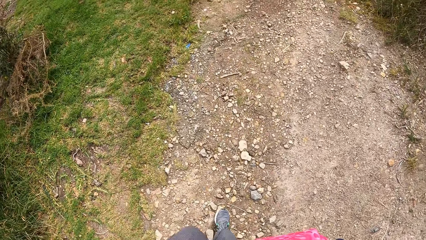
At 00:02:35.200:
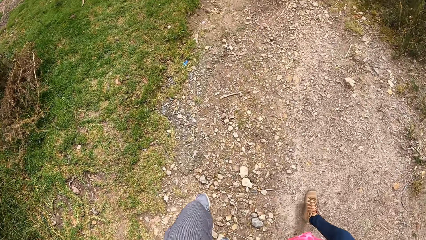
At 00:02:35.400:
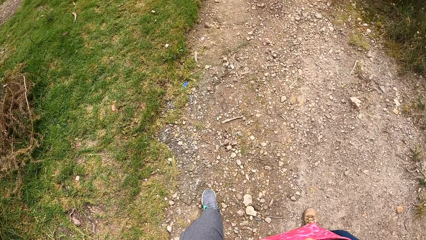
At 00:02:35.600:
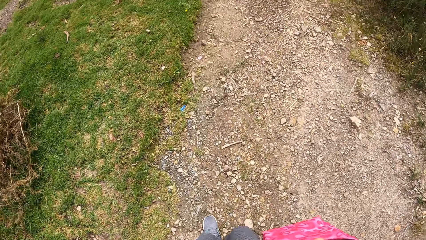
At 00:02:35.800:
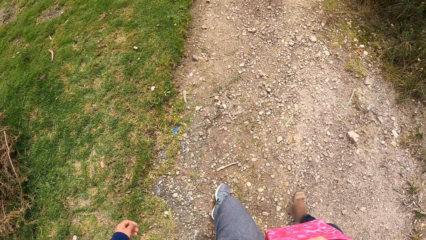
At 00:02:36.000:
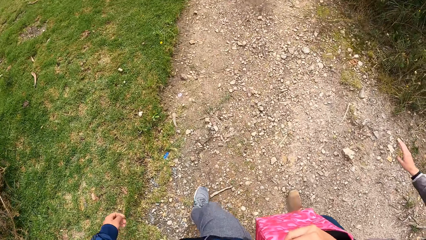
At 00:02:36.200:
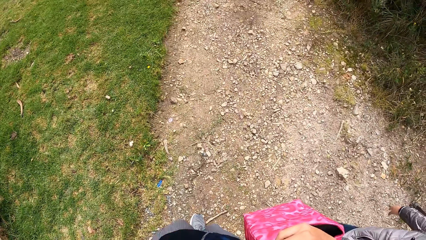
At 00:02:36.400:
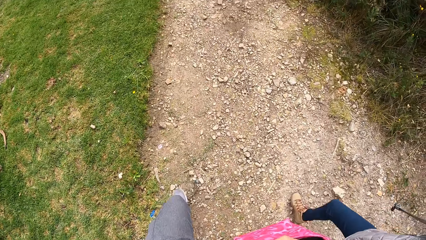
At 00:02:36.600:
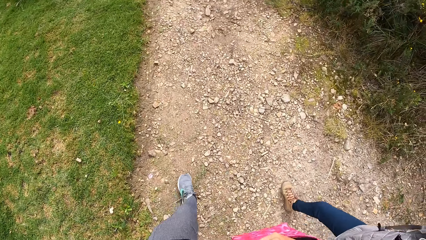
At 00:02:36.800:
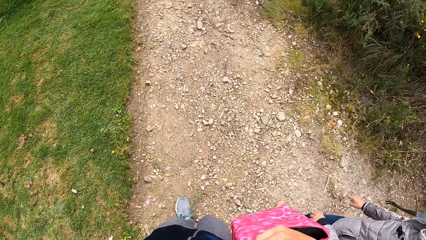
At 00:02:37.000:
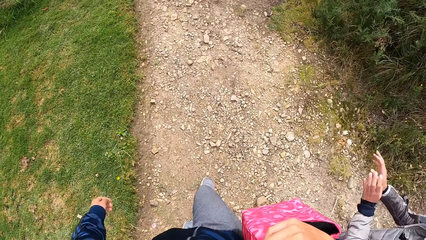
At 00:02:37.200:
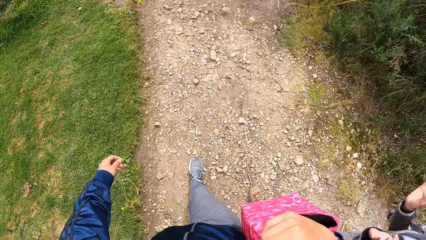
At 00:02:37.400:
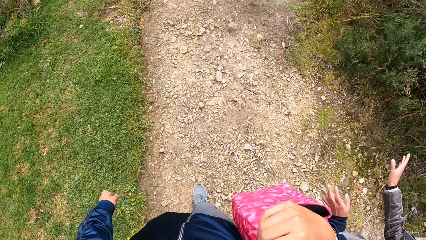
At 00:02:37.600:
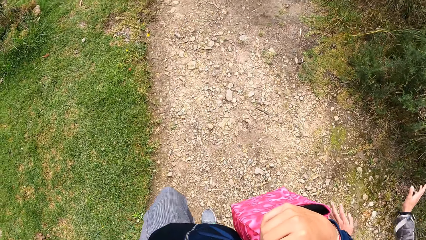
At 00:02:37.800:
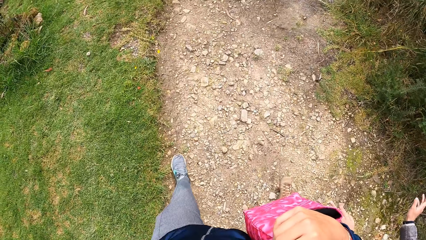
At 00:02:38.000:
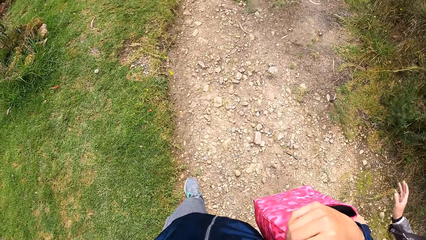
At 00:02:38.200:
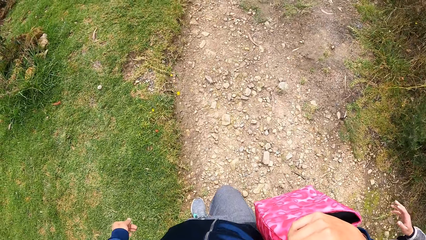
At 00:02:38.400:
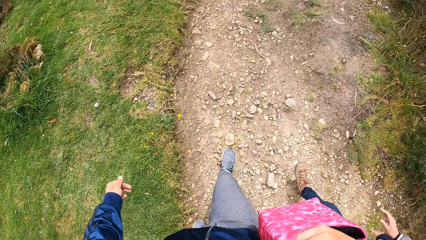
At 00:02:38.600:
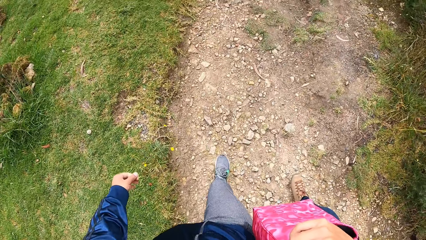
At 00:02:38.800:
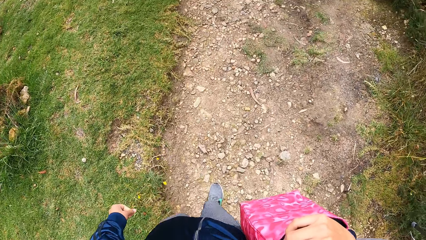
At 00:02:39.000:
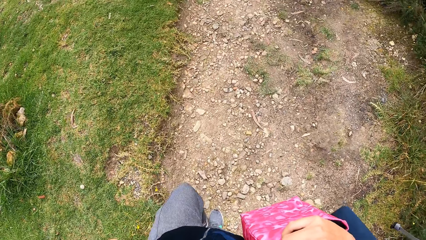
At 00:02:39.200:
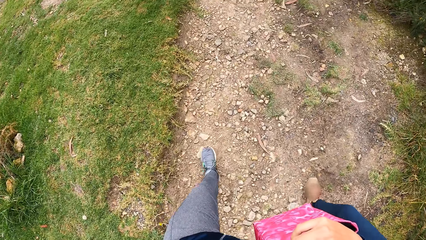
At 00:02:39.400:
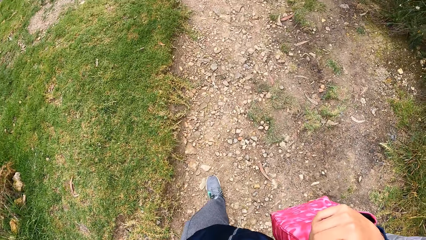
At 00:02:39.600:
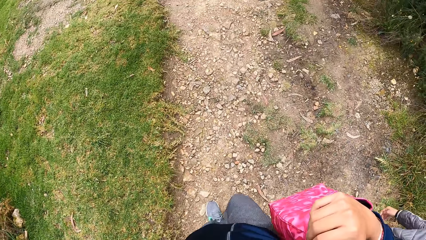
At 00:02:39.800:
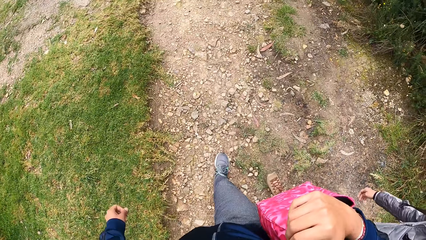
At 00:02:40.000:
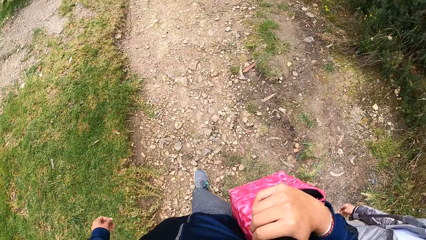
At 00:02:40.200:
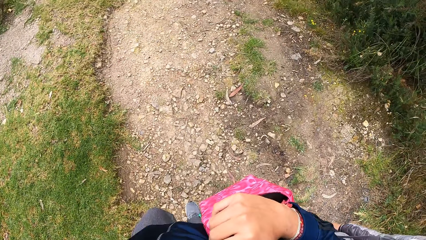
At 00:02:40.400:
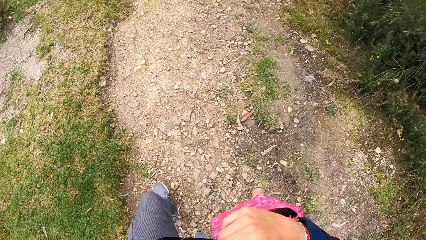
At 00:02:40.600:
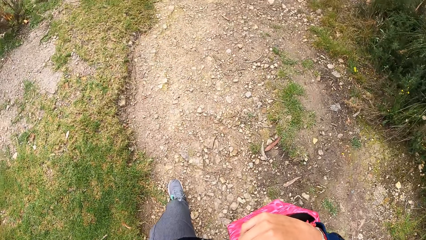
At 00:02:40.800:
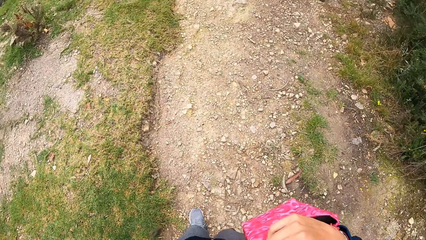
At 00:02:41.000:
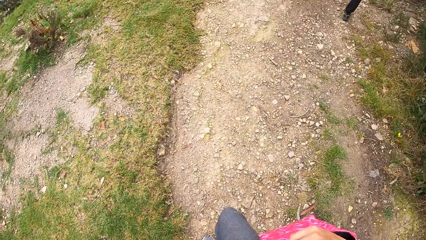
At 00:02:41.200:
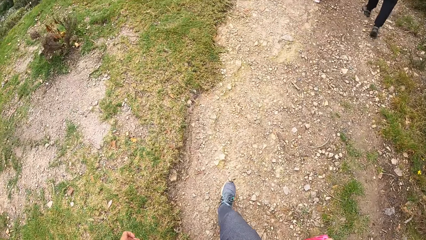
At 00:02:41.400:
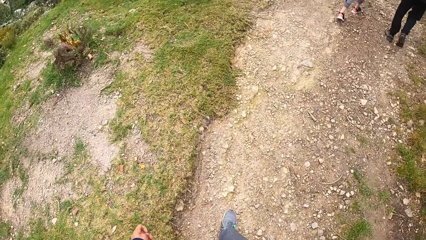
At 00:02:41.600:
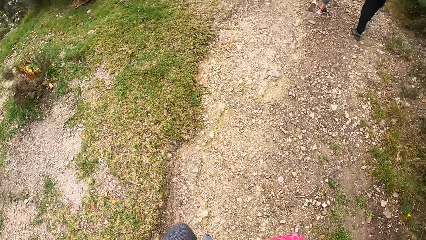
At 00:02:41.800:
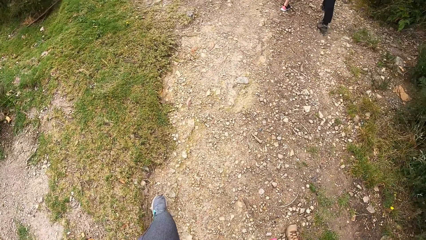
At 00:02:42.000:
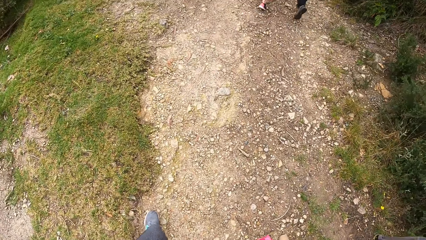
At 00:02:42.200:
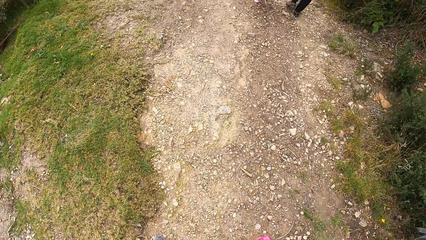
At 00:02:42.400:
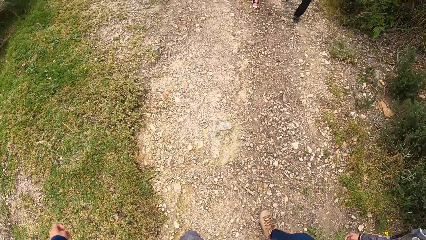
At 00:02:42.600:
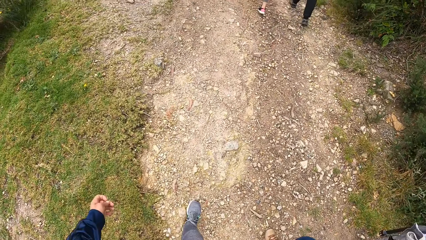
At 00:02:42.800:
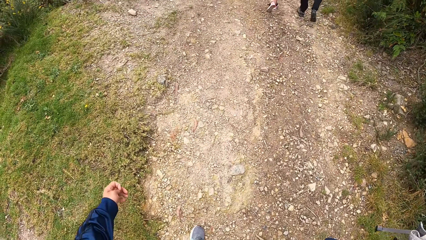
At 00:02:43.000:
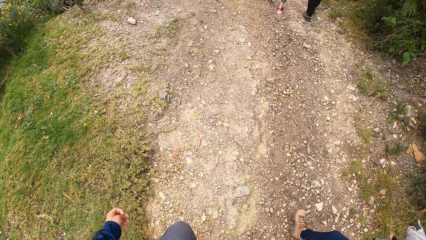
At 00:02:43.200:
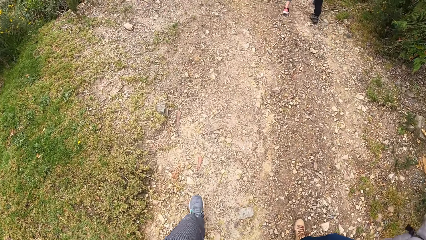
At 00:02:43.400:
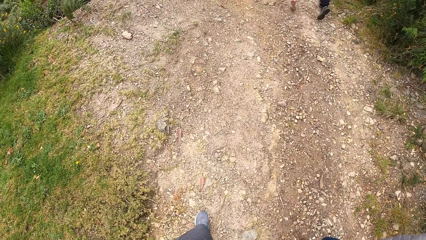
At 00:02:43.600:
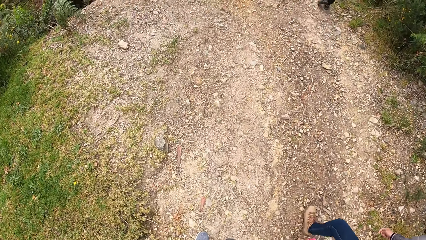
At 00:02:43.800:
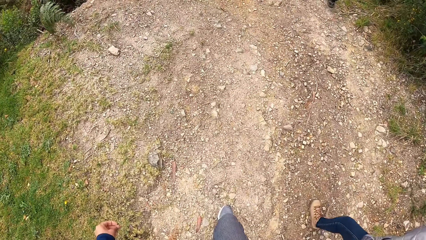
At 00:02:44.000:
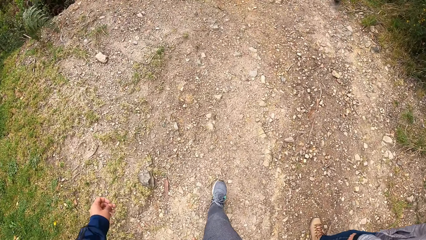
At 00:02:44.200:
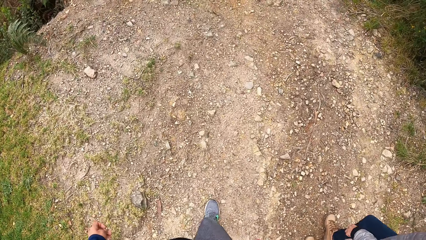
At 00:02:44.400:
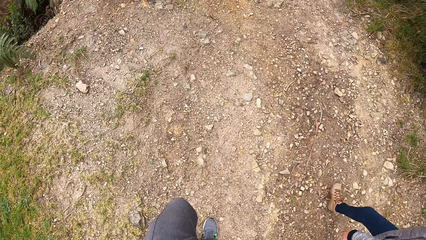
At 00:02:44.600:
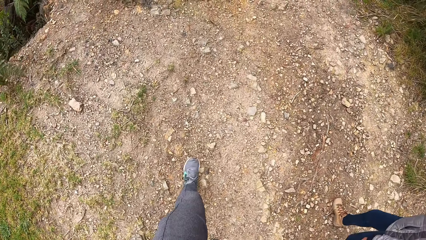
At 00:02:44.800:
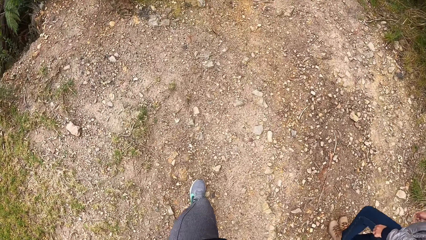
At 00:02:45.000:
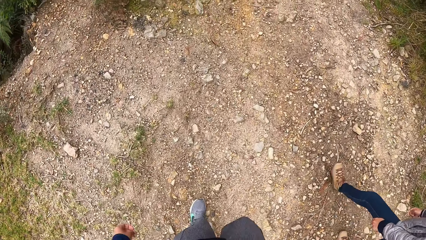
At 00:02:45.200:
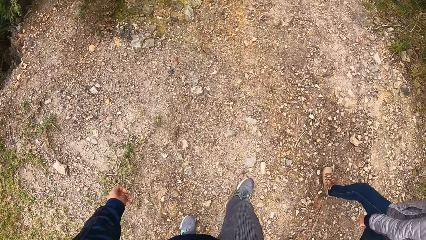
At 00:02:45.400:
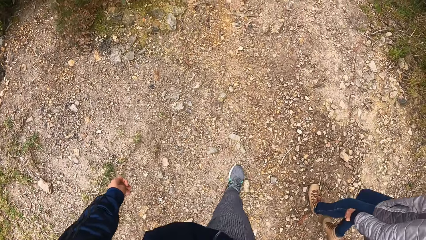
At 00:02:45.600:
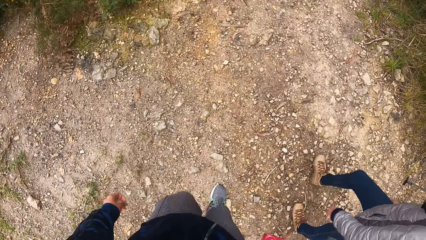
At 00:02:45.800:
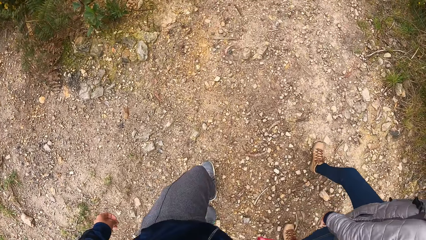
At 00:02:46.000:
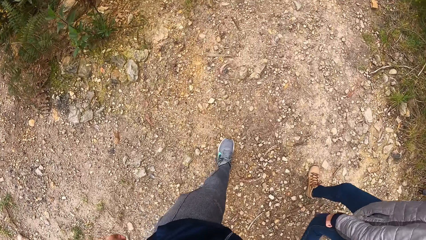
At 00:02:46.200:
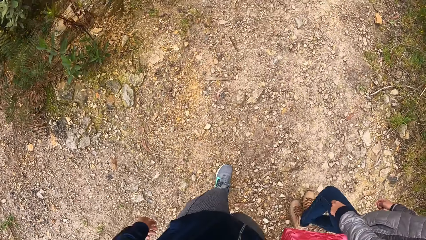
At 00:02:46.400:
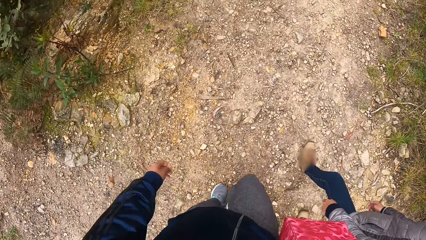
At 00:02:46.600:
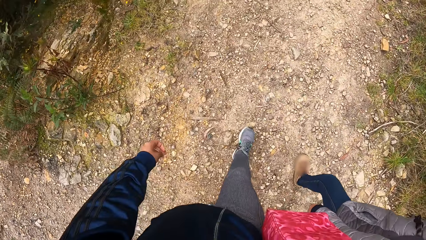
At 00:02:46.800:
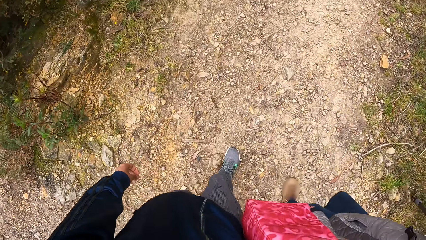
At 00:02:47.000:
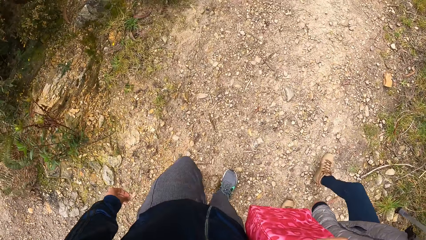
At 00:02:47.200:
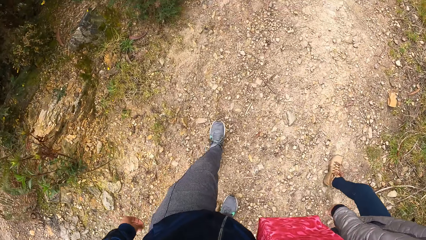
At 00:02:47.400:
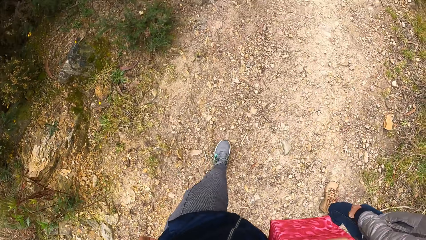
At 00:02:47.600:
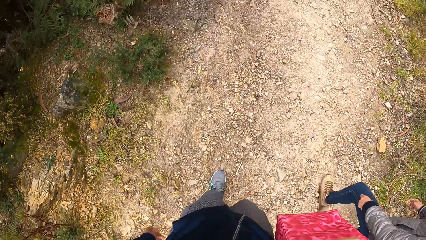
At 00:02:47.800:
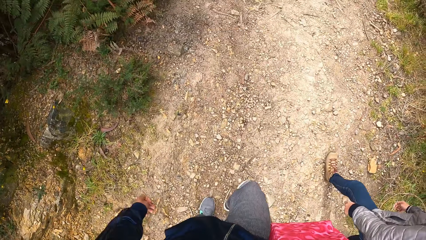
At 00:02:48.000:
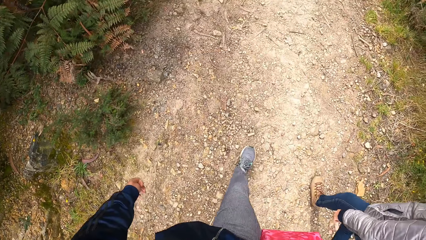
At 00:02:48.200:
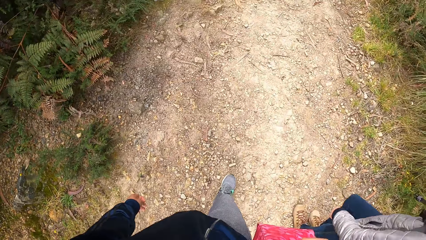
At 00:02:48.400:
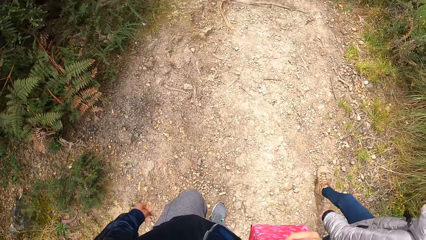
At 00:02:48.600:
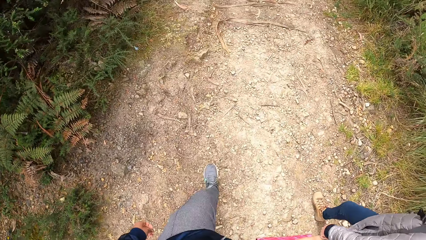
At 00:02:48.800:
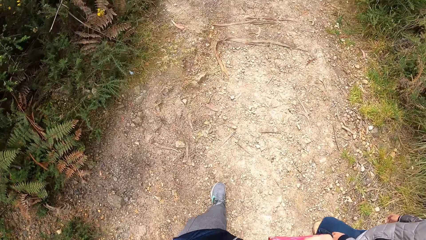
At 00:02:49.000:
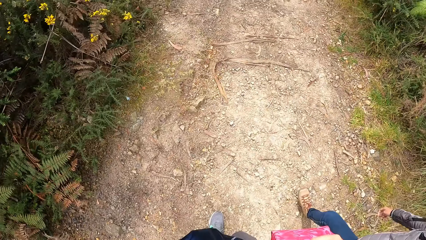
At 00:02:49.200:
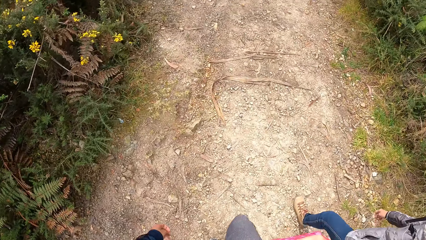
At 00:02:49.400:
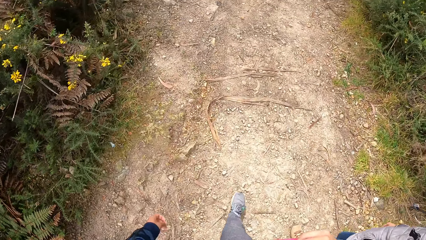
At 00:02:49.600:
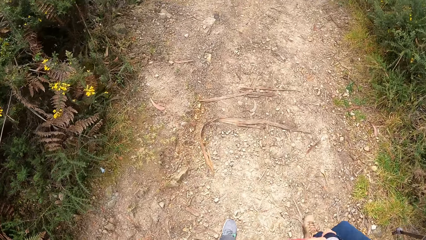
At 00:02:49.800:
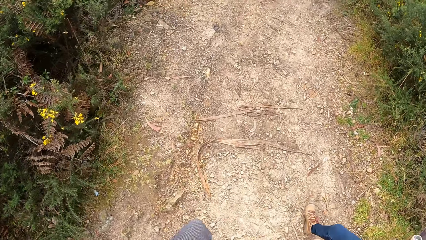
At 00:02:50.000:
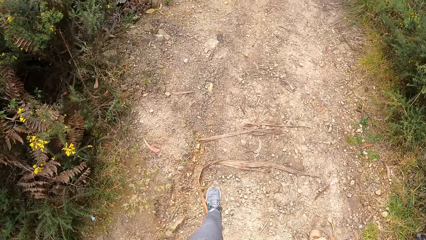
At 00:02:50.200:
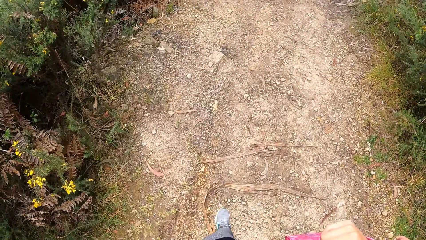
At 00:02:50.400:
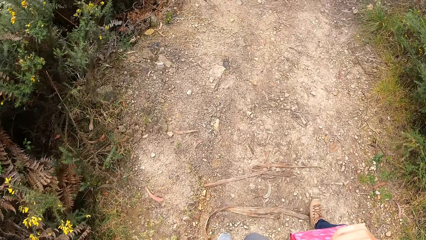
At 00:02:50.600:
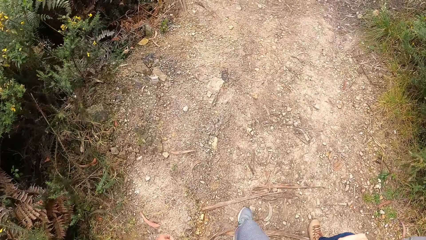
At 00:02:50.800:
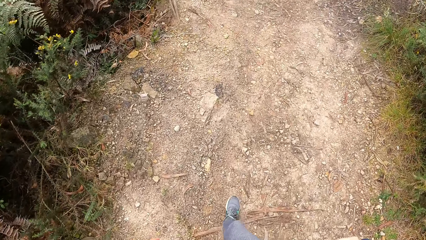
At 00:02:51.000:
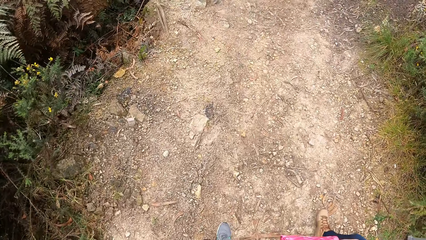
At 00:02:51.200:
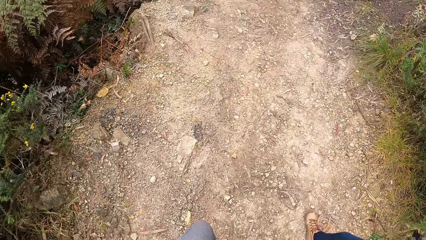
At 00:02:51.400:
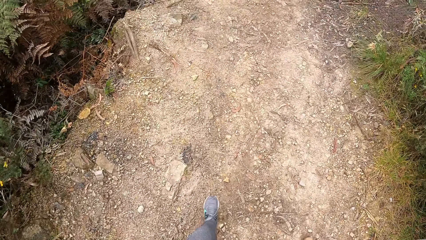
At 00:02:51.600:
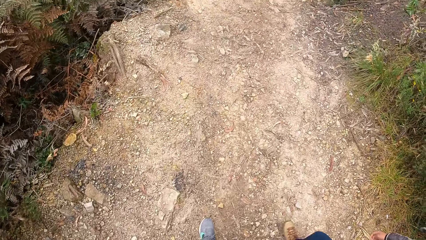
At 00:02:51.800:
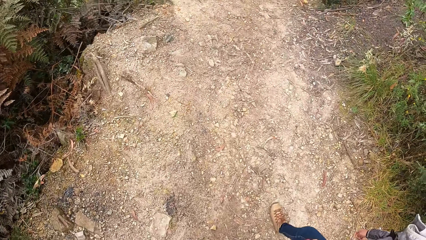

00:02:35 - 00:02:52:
The camera wearer walks in front. They walk front to the right side.
